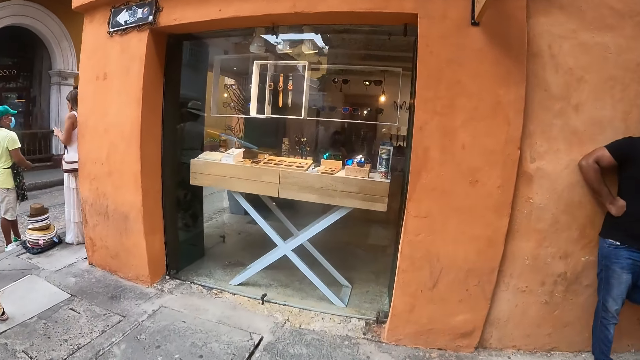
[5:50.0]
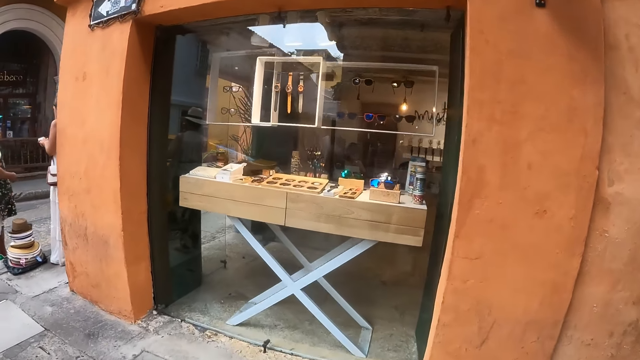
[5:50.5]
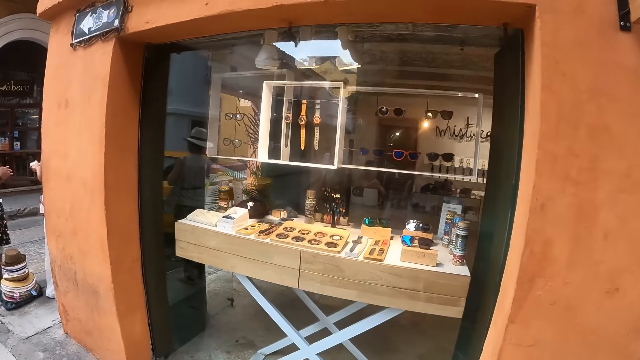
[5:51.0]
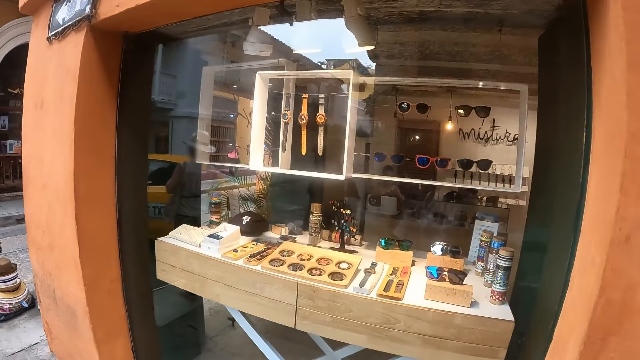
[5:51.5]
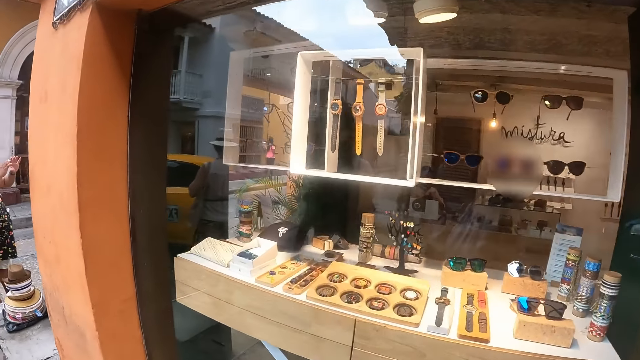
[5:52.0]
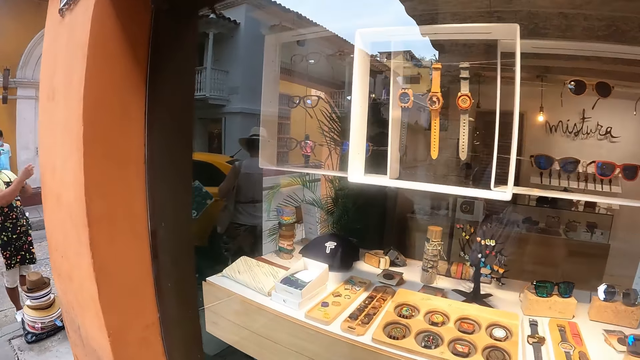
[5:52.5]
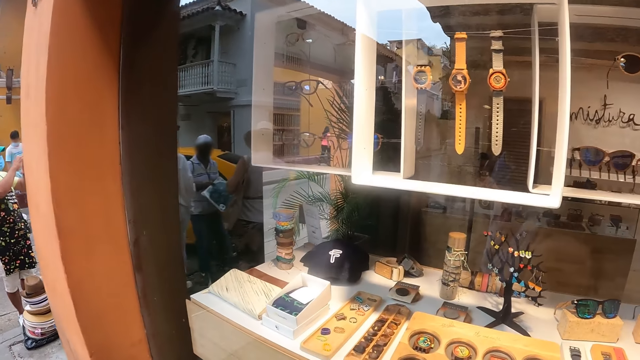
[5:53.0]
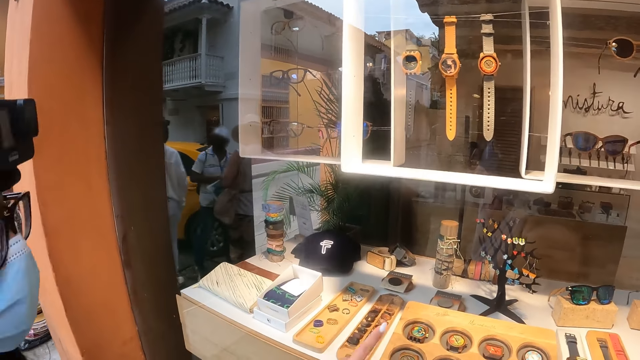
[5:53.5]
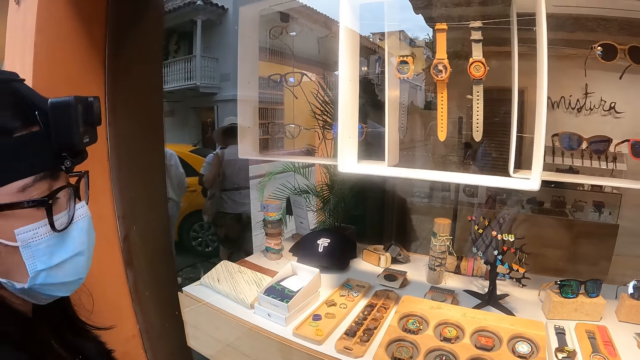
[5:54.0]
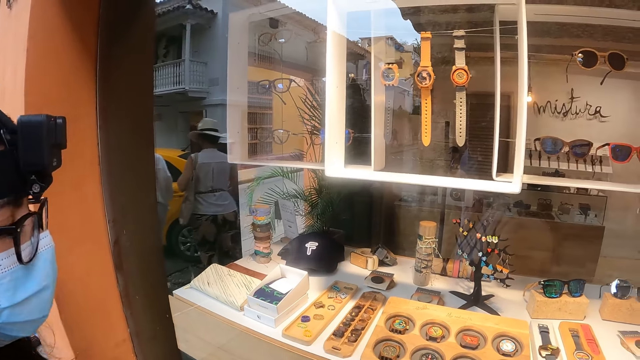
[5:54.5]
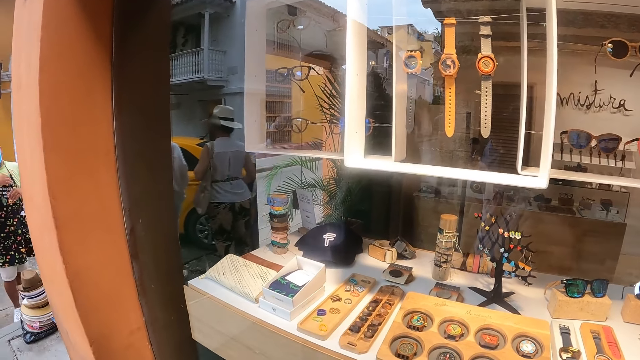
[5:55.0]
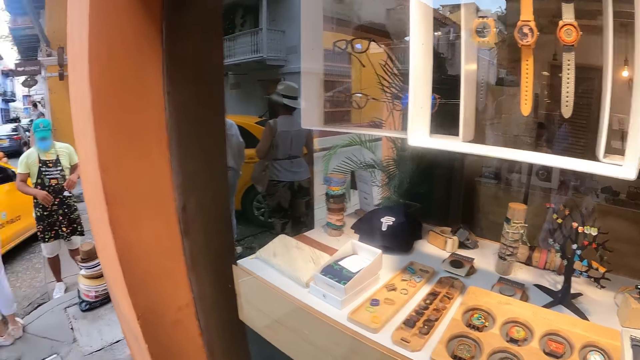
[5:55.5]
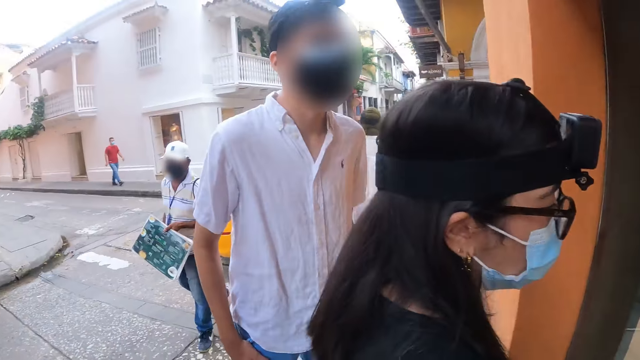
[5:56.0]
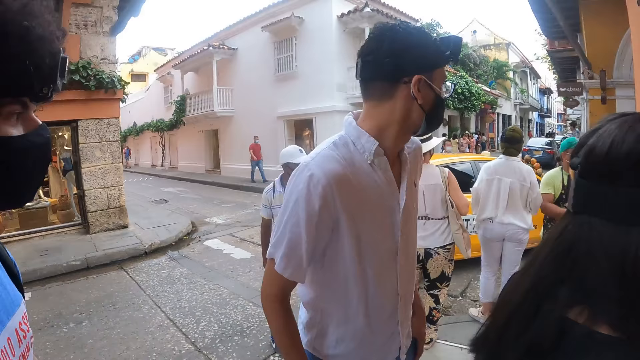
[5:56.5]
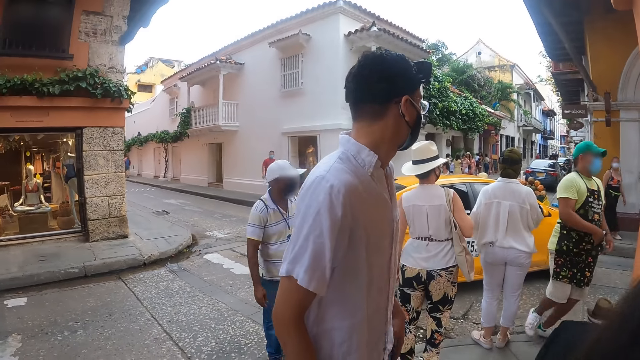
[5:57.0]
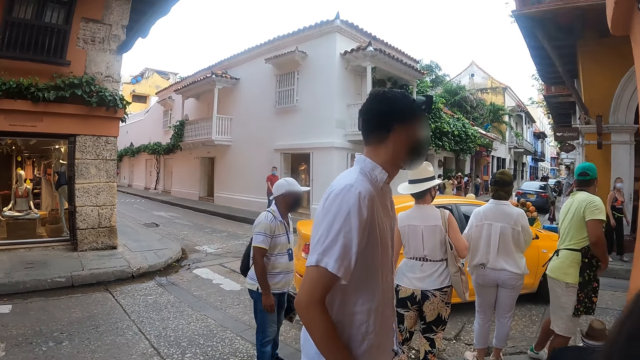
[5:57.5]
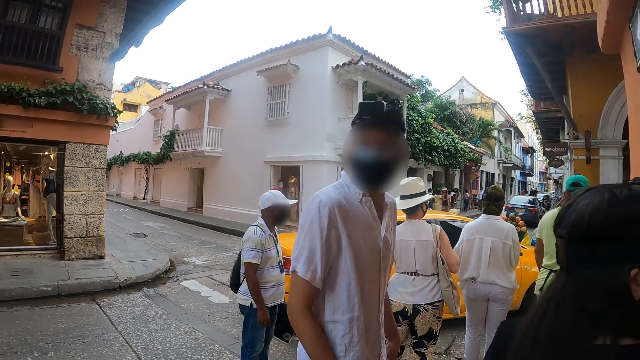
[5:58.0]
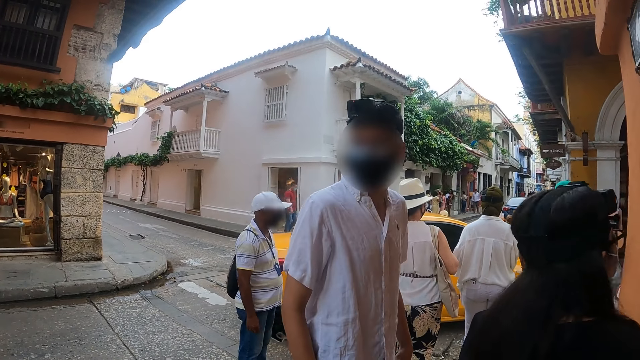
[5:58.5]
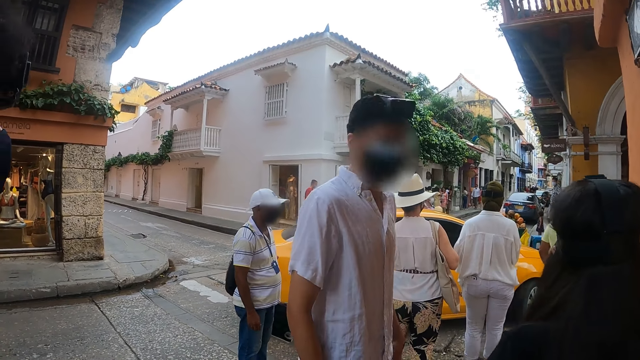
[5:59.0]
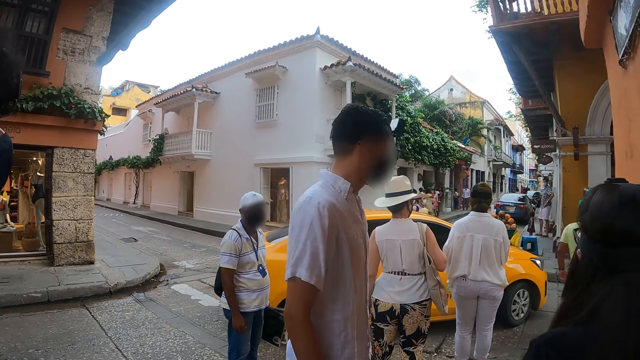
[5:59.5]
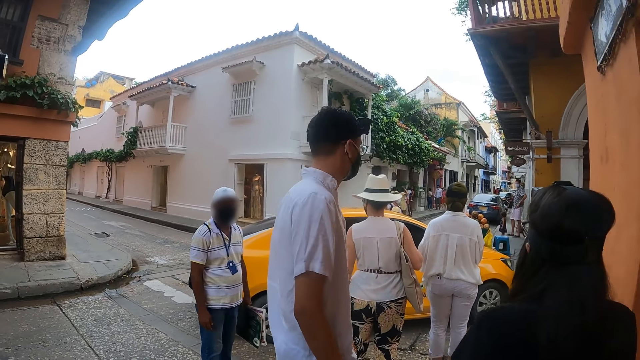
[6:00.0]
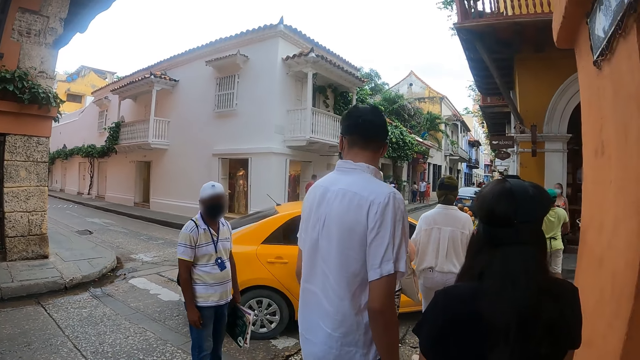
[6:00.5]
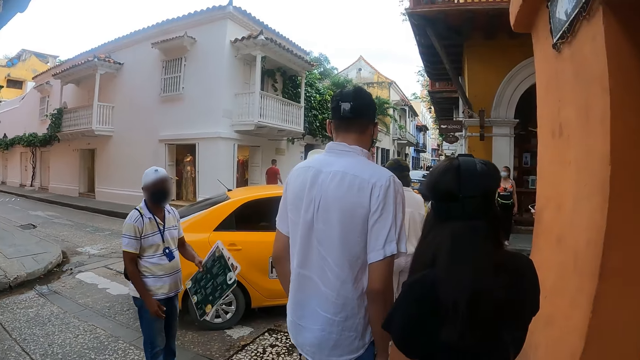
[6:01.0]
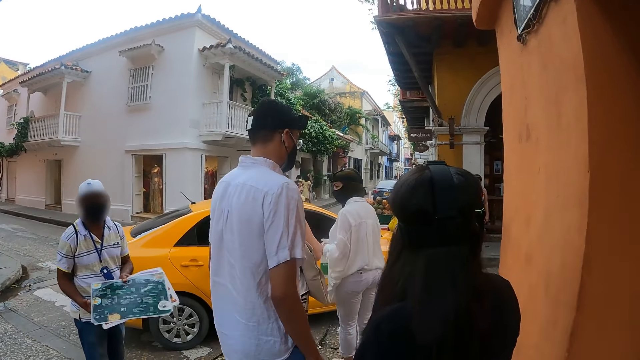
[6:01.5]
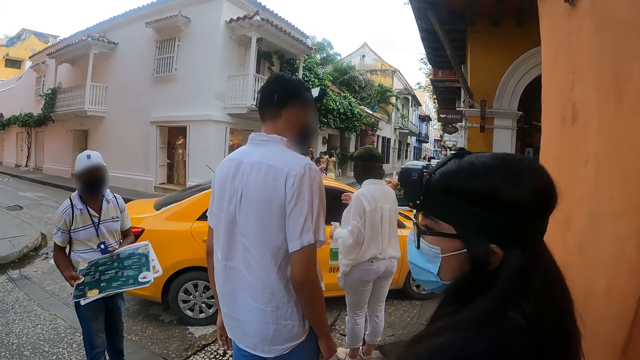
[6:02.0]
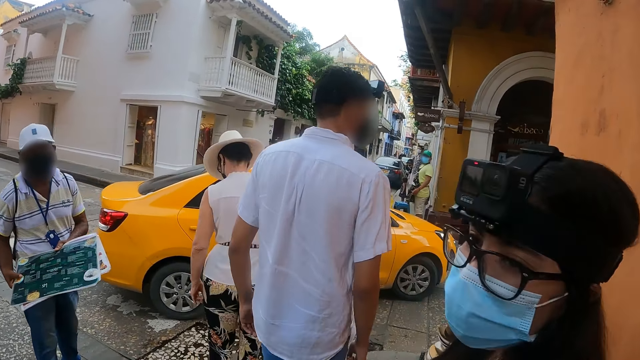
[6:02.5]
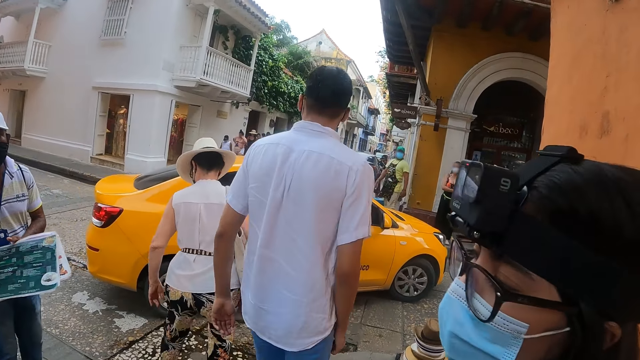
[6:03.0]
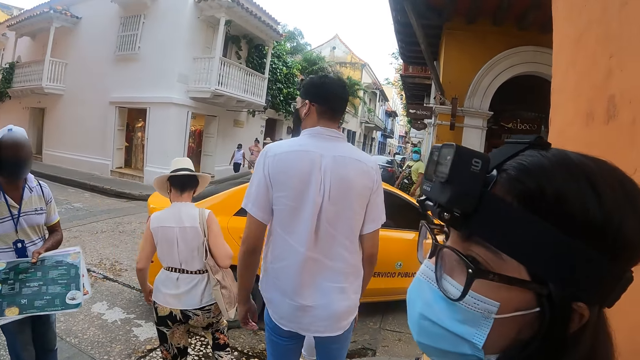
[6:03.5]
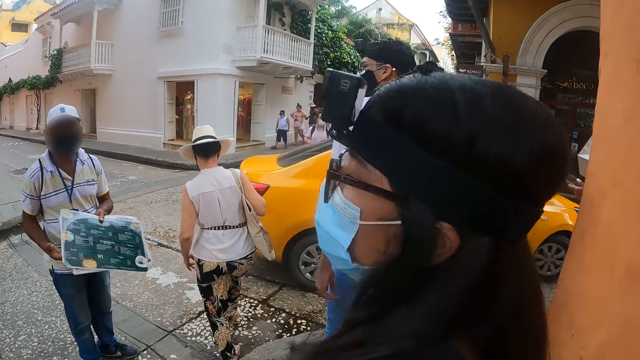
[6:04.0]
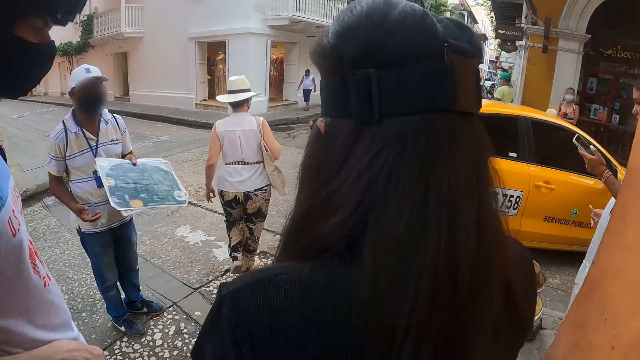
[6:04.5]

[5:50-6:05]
The camera wearer points at the accessories. They look at watches on the window. They look around.

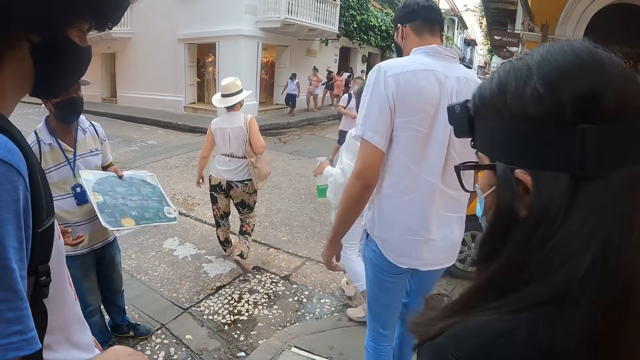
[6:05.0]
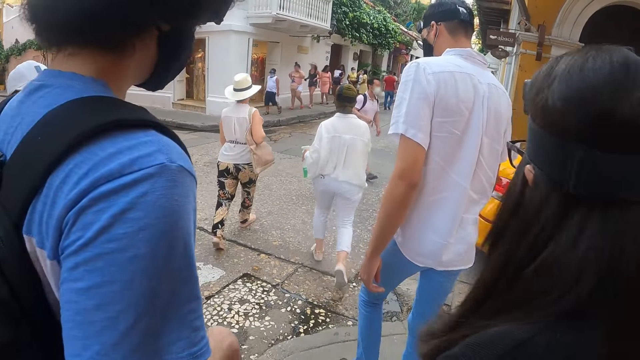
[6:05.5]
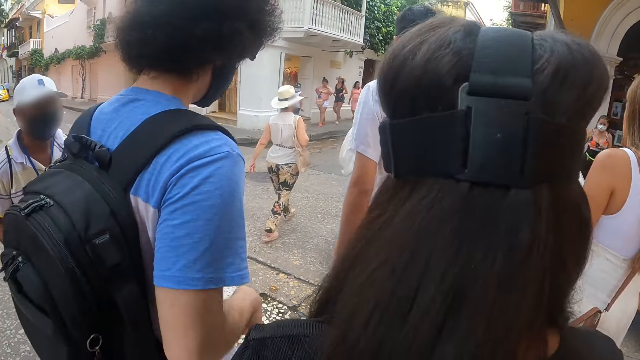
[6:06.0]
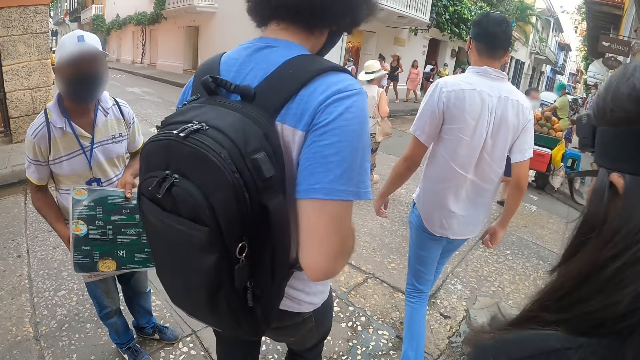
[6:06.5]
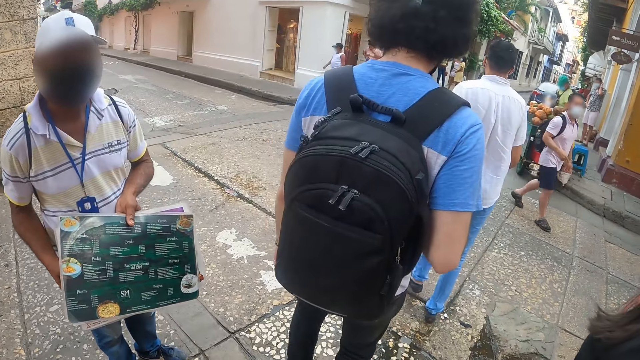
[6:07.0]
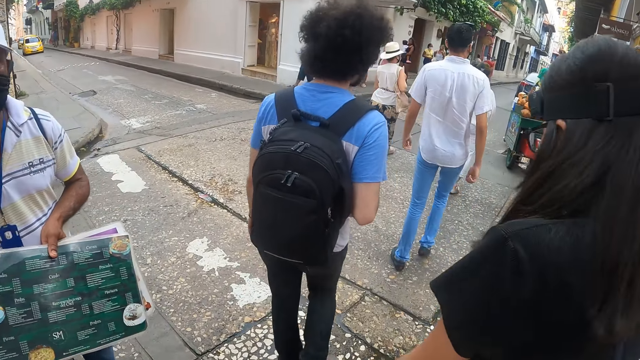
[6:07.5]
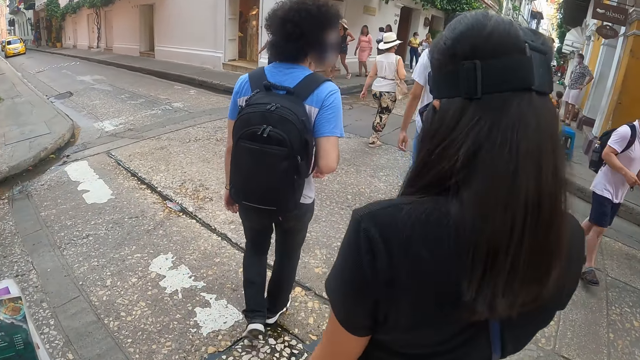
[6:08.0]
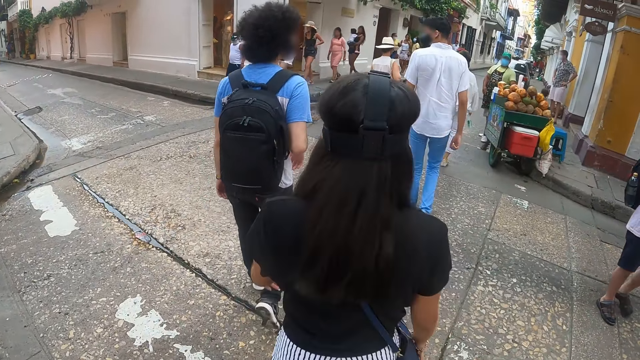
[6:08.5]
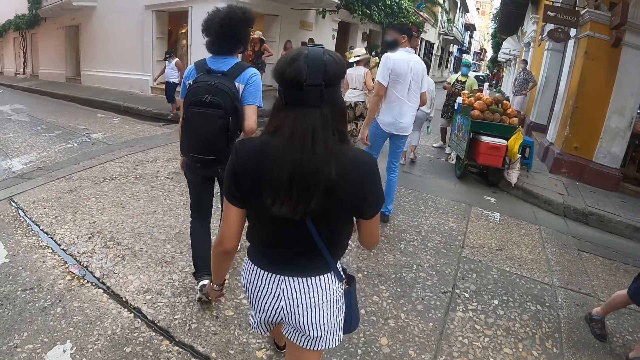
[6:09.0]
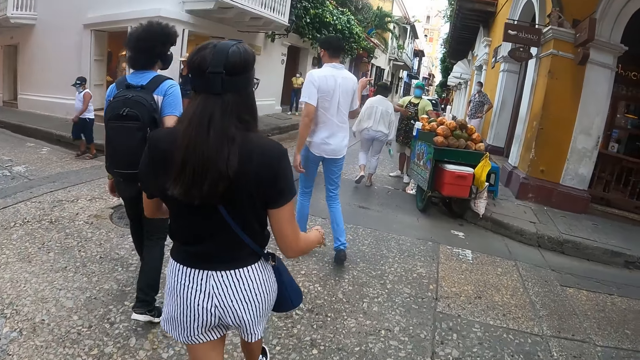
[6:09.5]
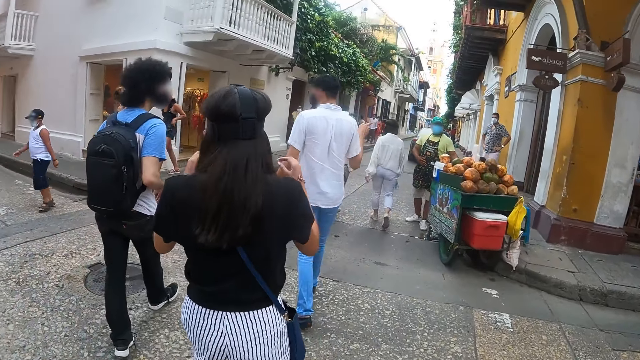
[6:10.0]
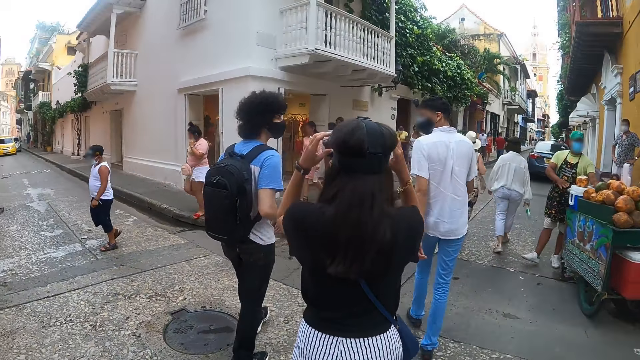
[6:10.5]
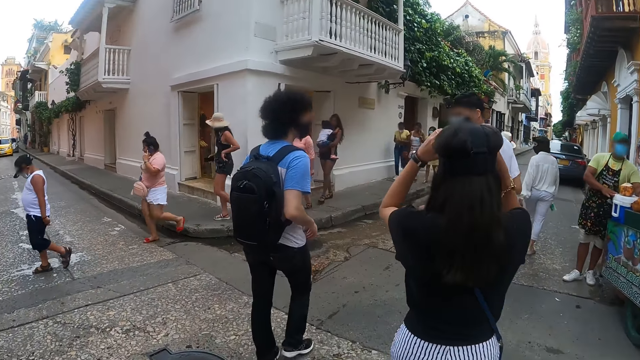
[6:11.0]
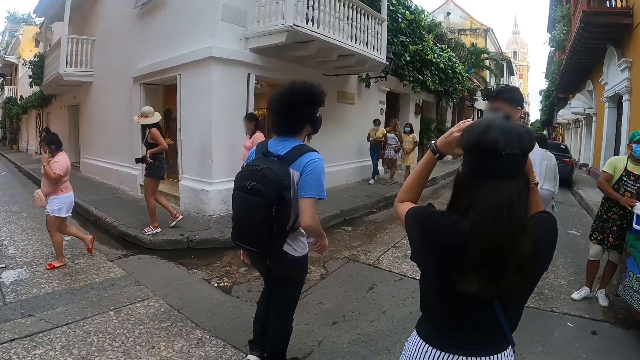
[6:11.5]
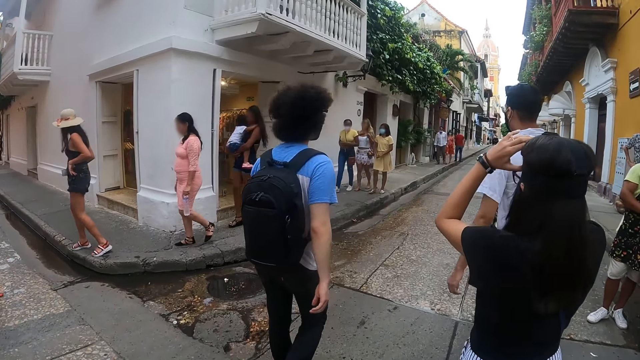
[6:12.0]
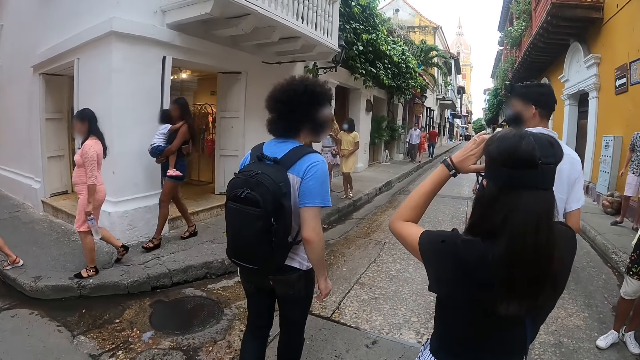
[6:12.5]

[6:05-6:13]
The camera wearer walks around. A woman touches her camera.
